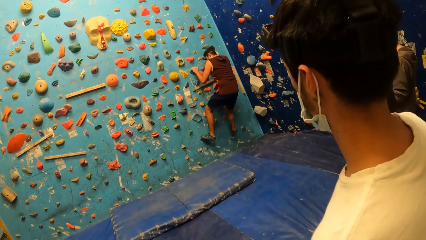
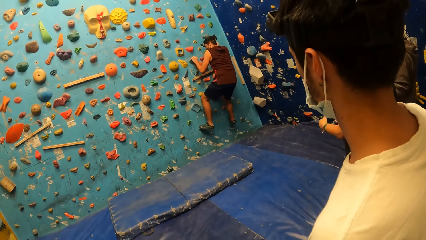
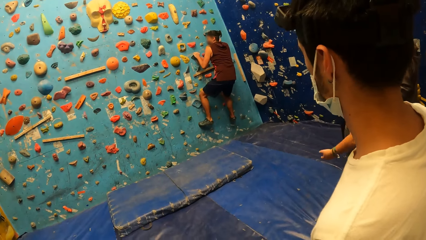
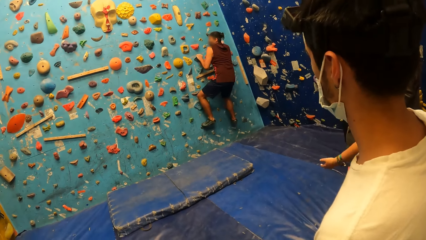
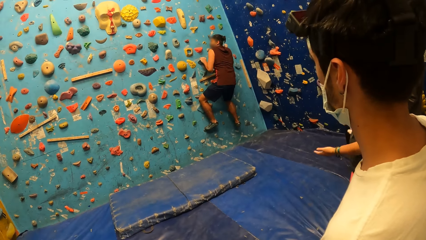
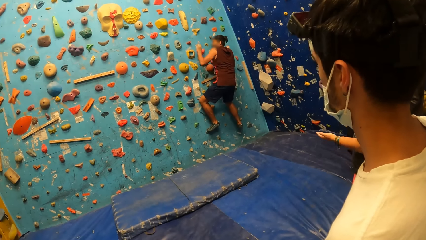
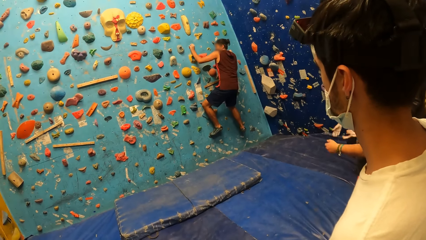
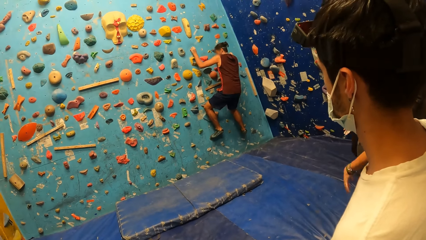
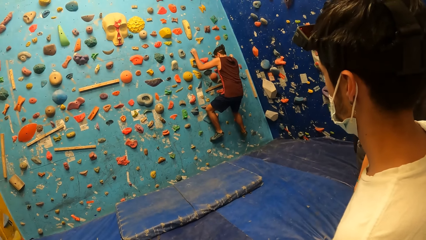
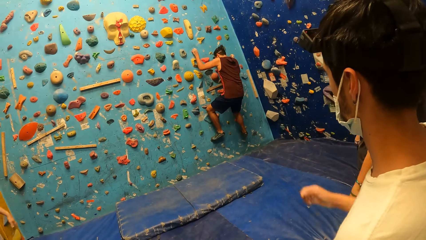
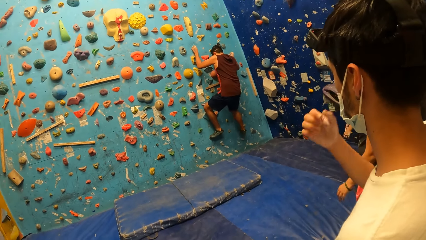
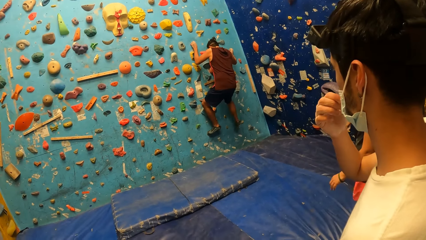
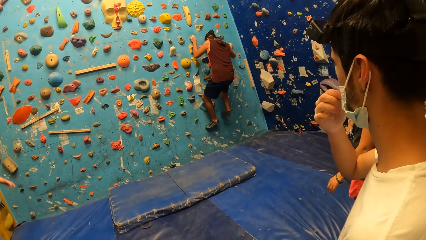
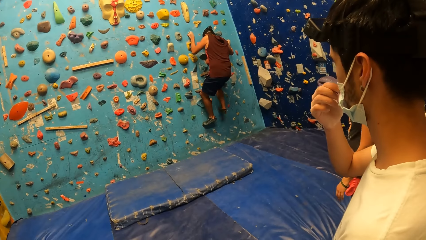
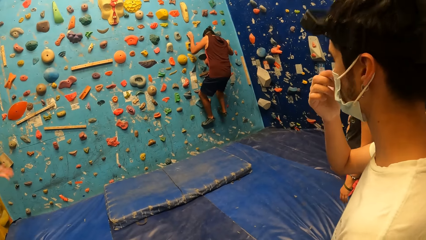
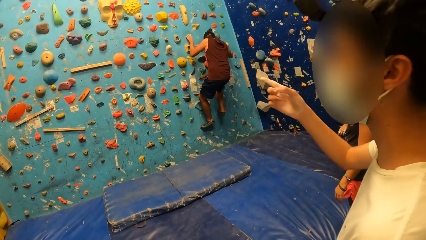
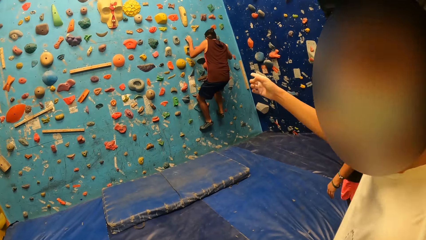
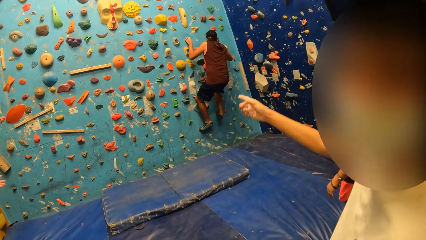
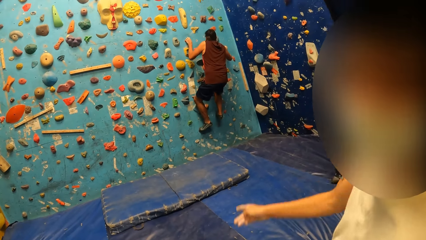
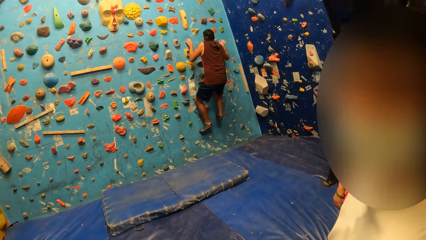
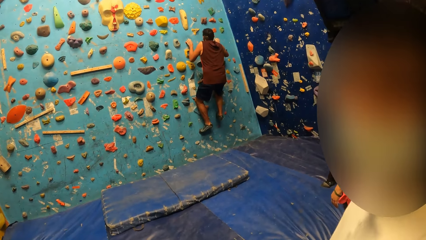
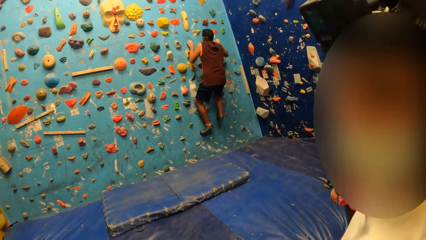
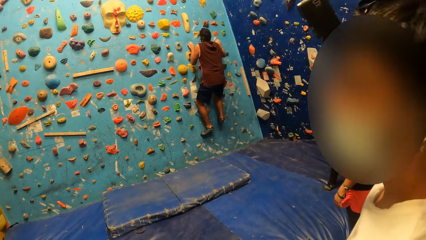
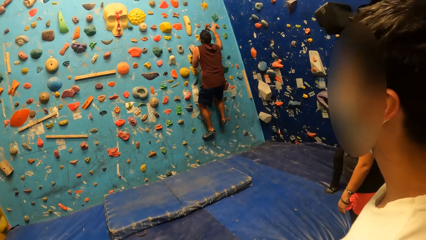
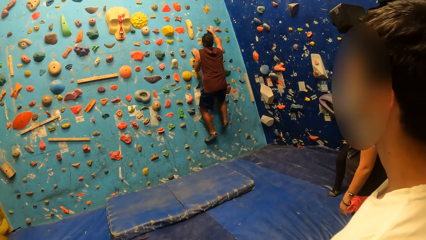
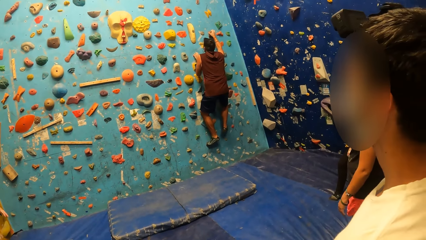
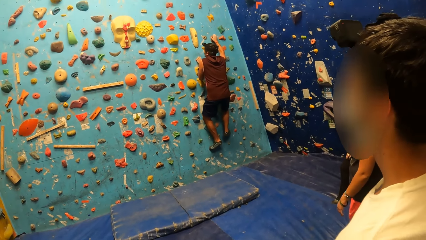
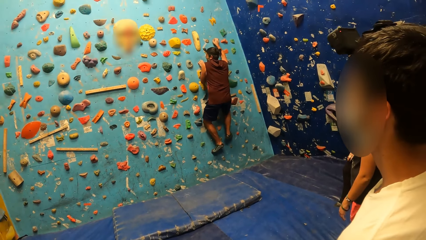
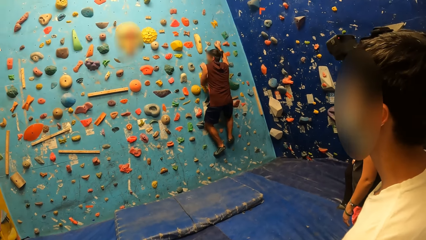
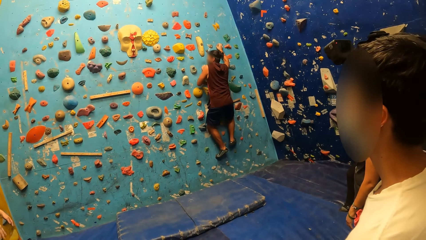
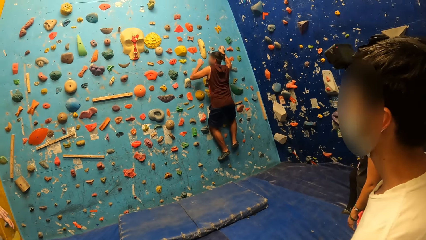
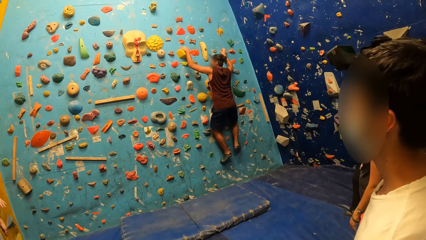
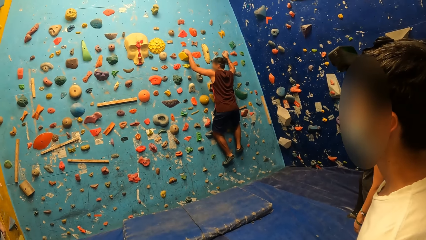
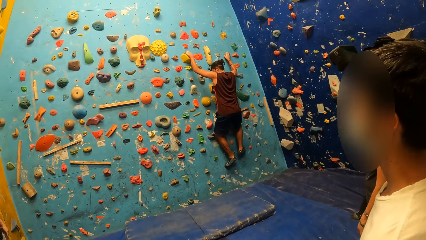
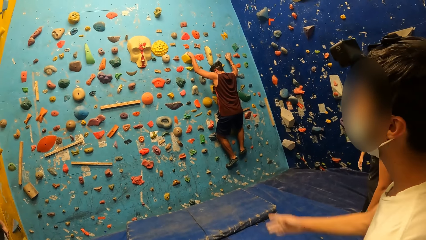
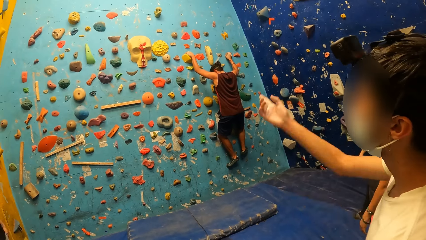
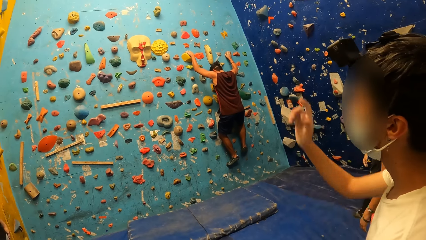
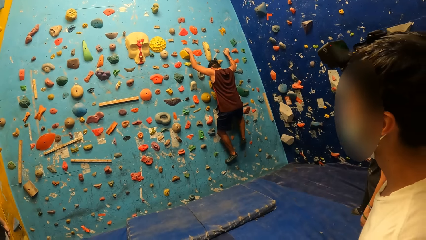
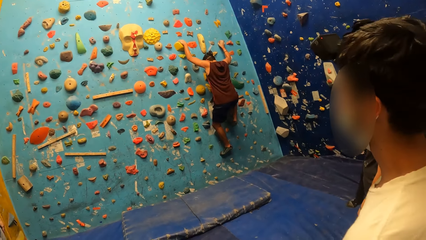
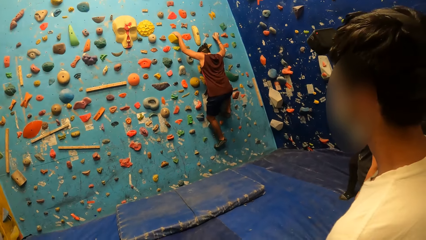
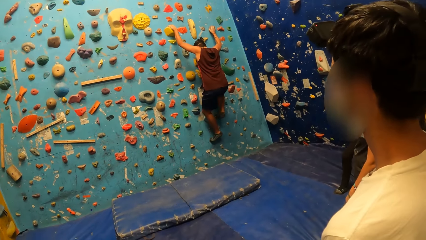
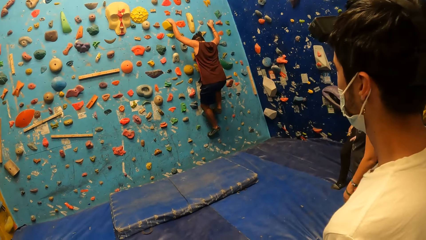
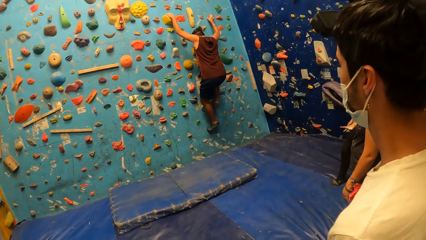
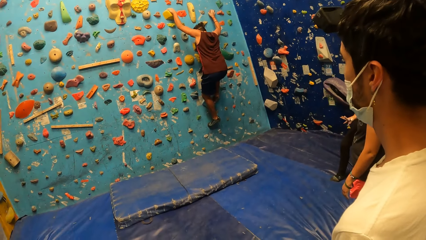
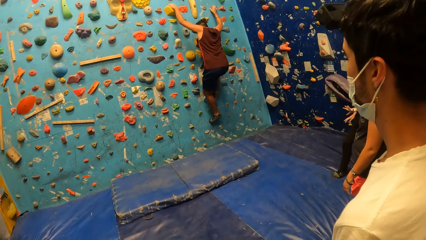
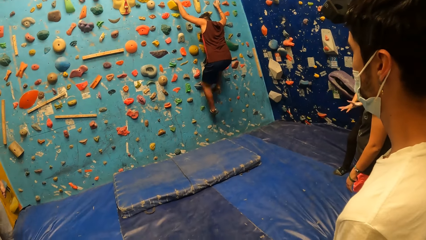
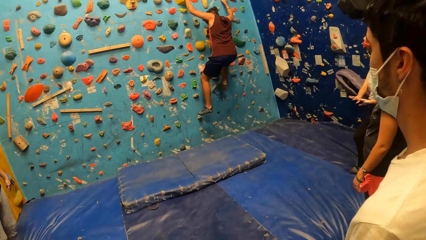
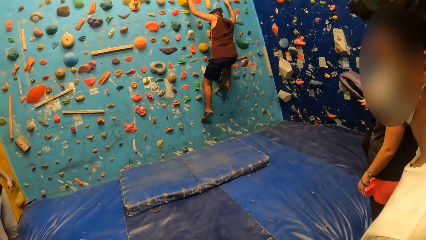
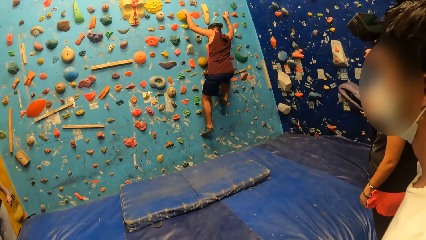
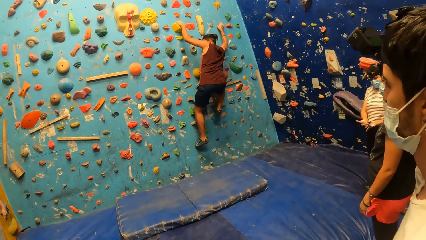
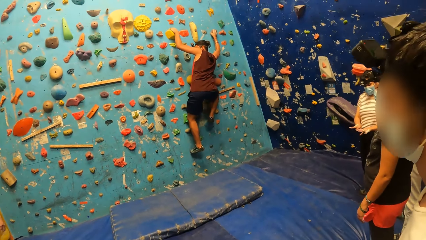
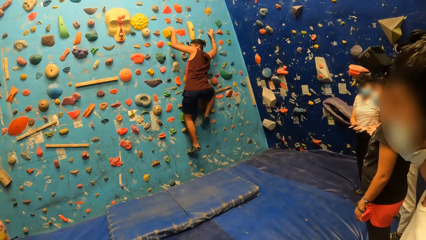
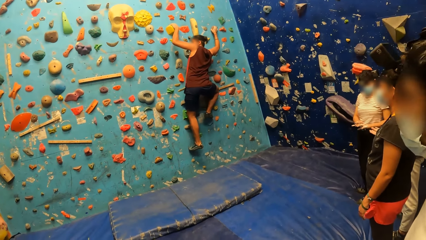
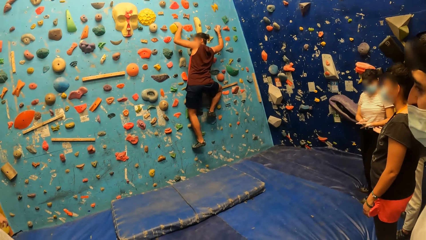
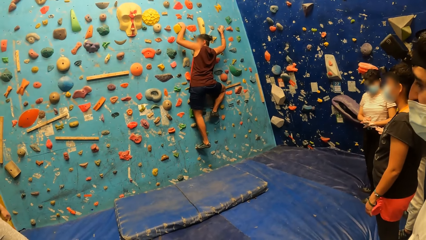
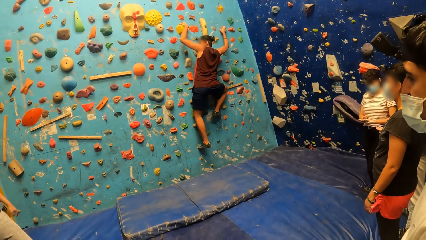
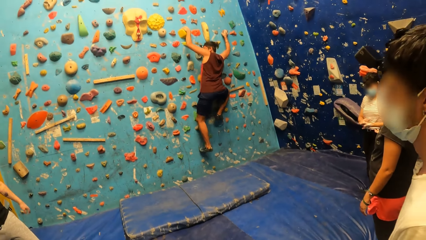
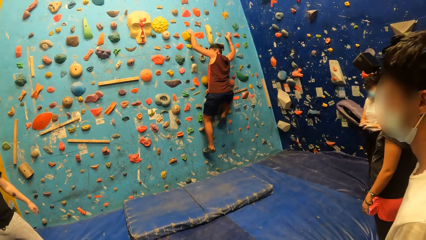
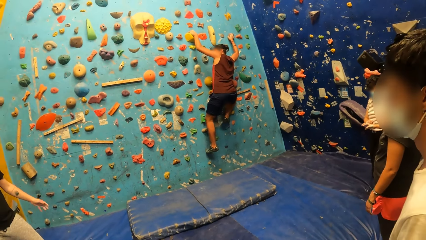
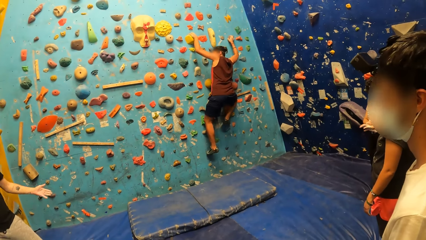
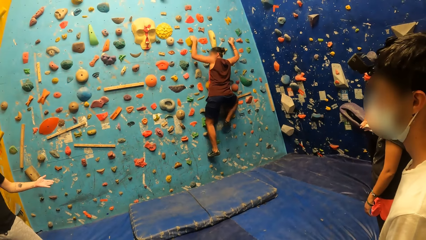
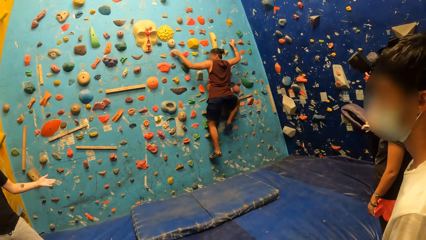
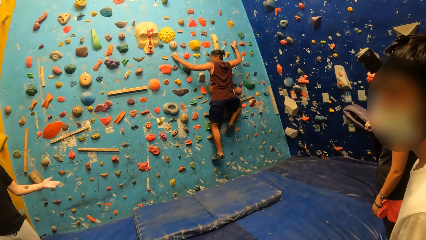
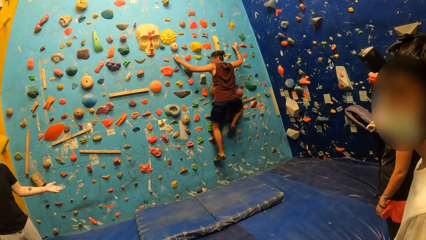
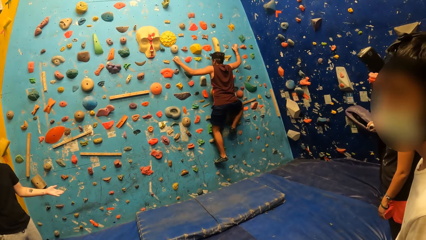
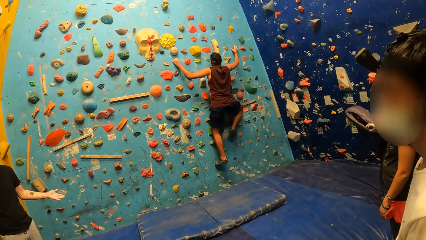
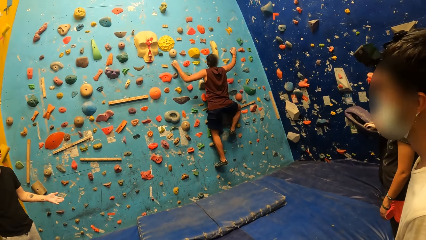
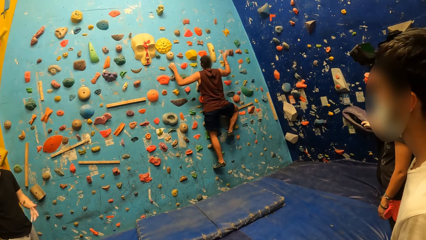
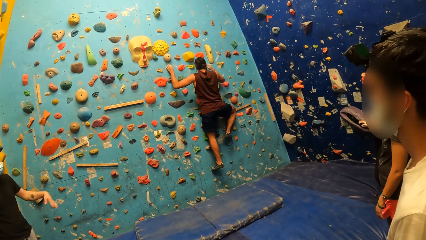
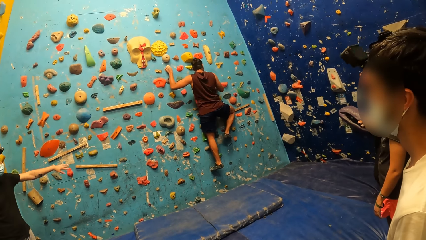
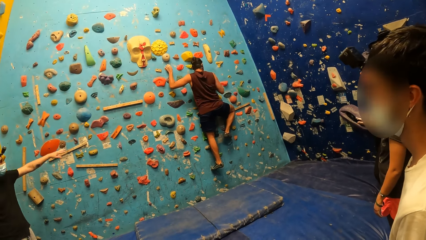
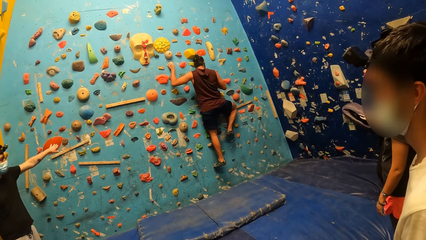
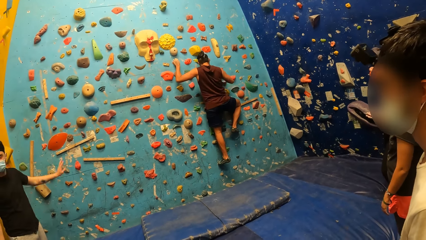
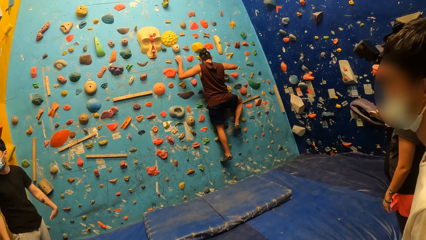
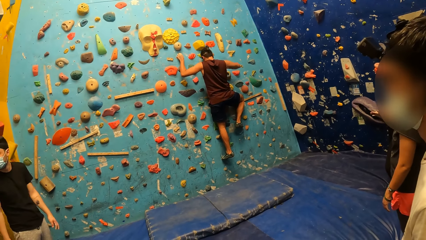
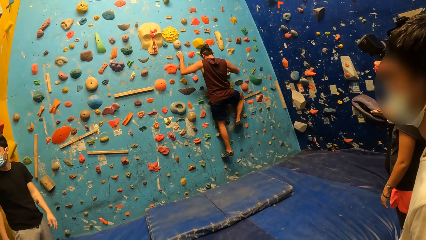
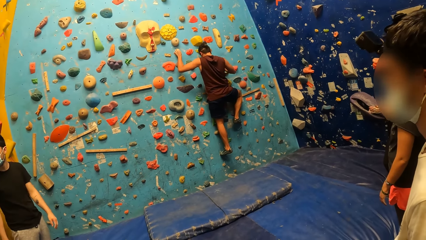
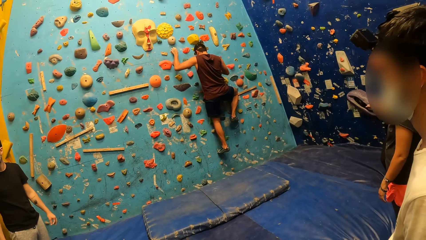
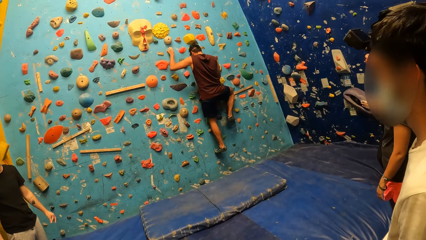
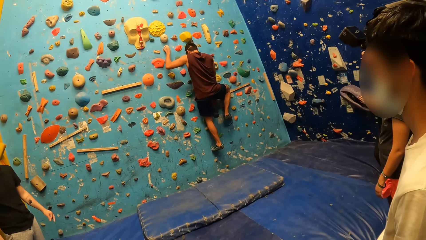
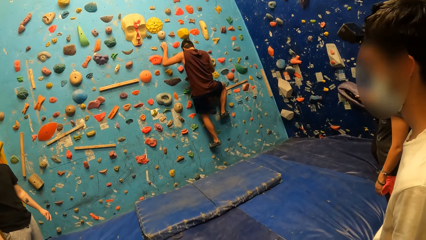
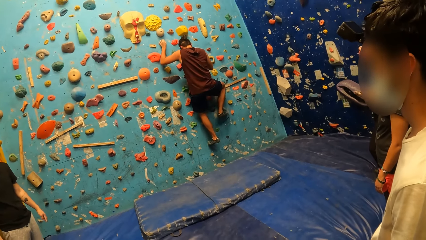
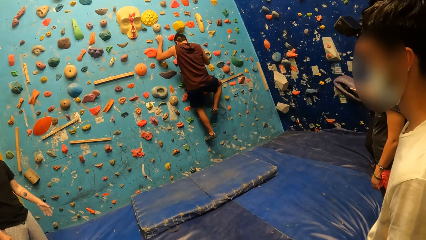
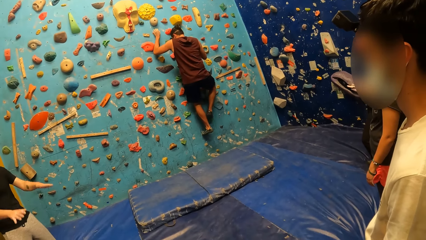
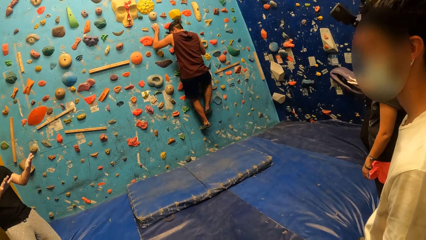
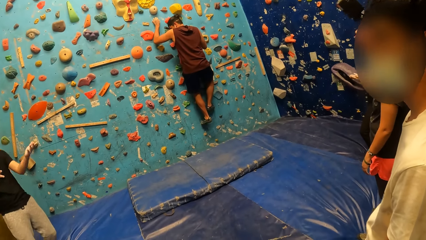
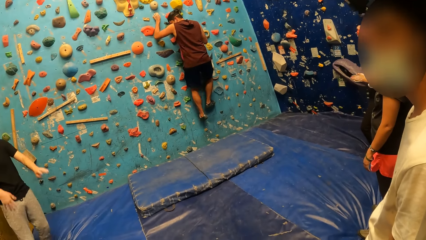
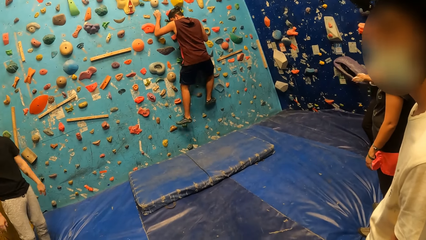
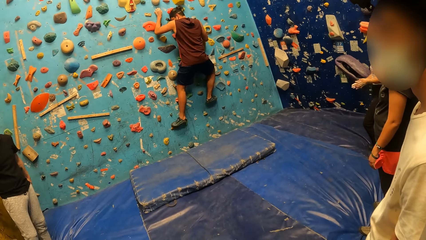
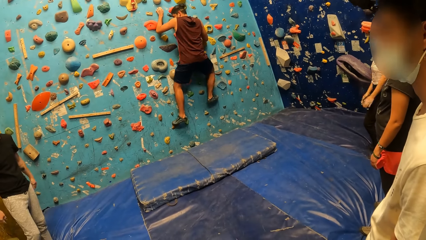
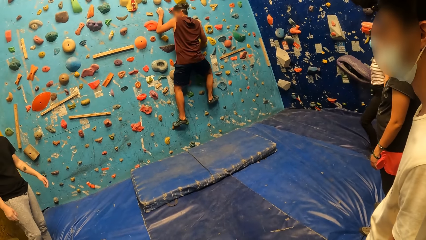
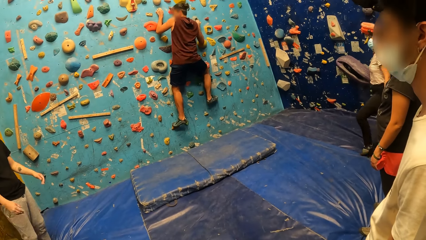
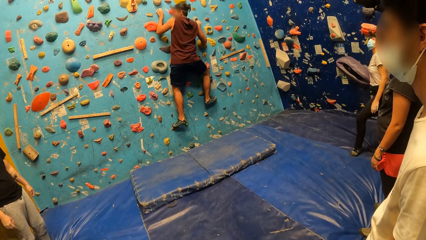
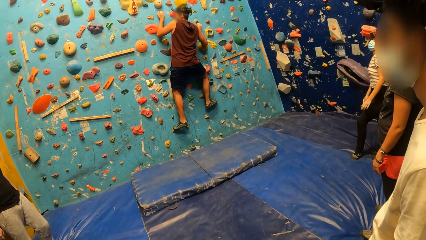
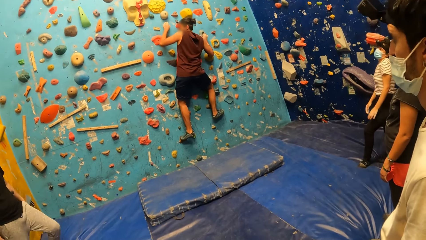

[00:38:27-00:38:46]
The man touches his nose with his right hand. He adjusts his nose mask with his right hand. The man converses with the camera wearer. The camera wearer converses with the man. Another man converses with the instructor.
